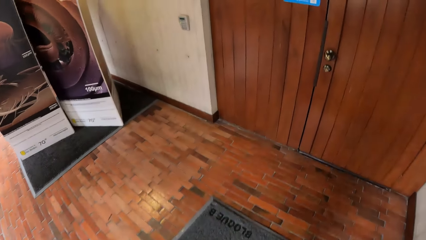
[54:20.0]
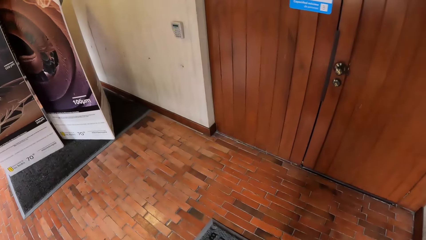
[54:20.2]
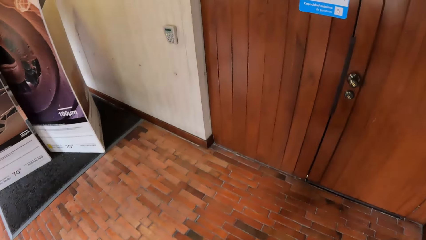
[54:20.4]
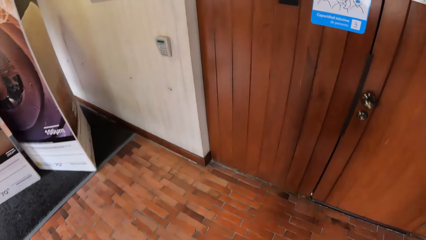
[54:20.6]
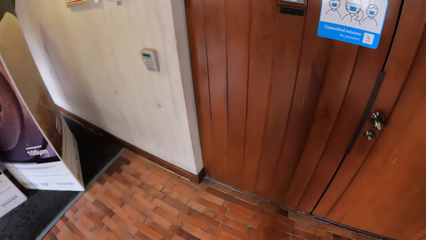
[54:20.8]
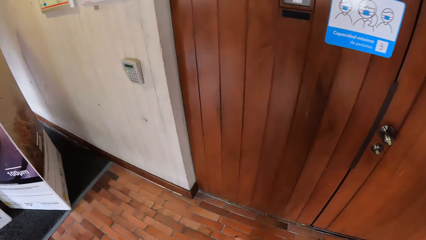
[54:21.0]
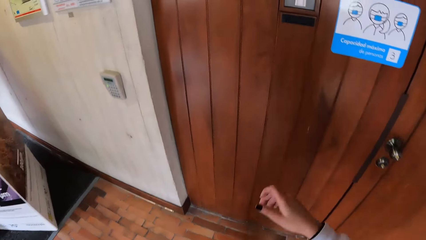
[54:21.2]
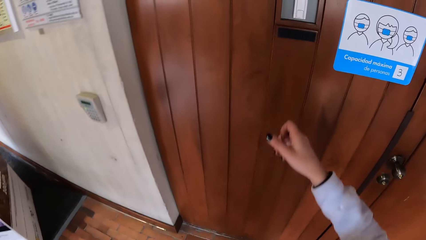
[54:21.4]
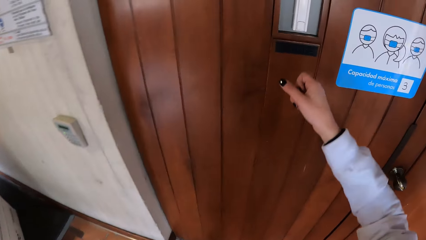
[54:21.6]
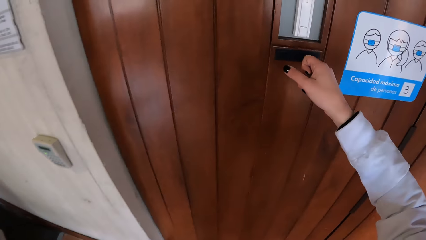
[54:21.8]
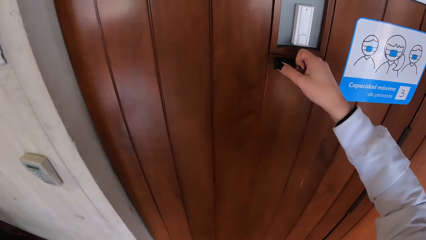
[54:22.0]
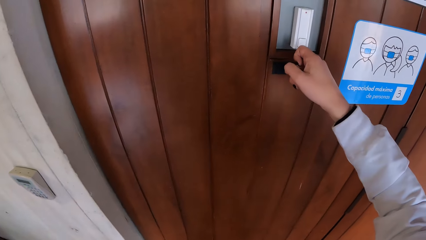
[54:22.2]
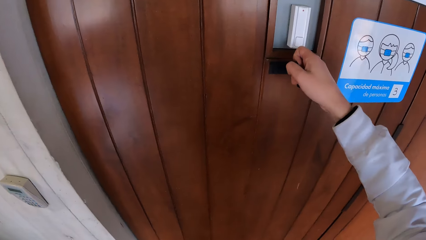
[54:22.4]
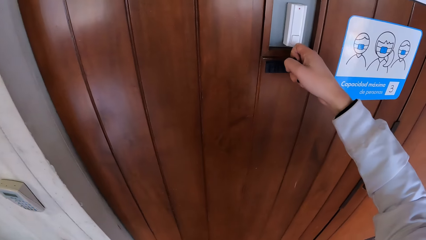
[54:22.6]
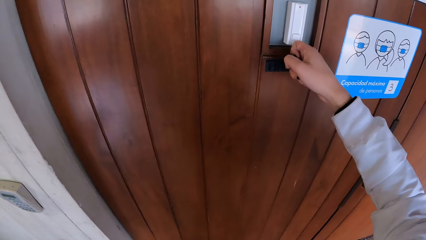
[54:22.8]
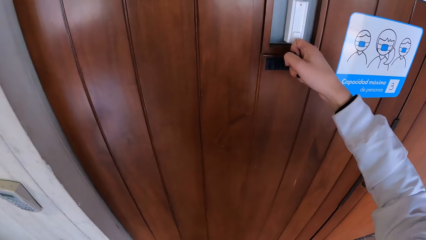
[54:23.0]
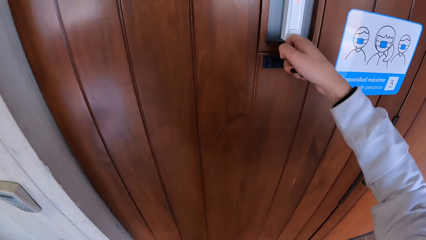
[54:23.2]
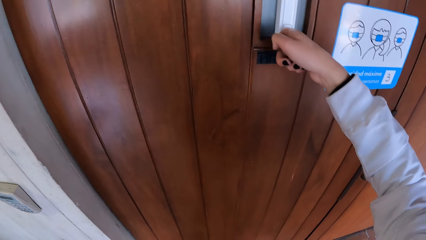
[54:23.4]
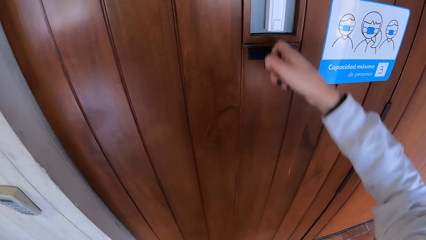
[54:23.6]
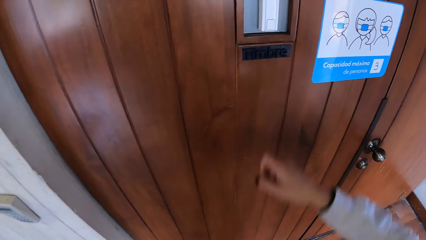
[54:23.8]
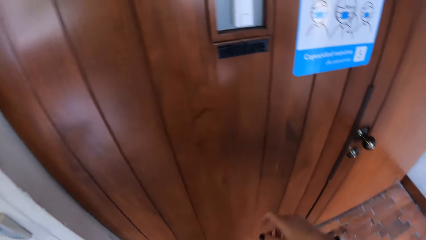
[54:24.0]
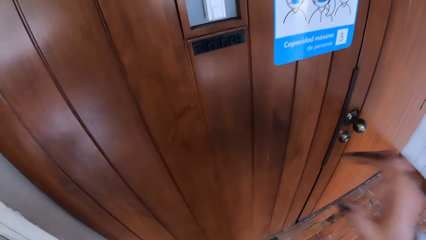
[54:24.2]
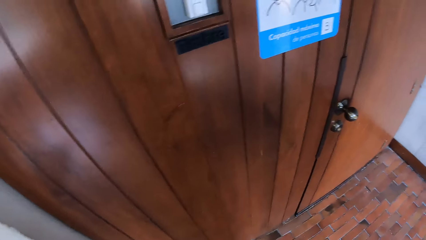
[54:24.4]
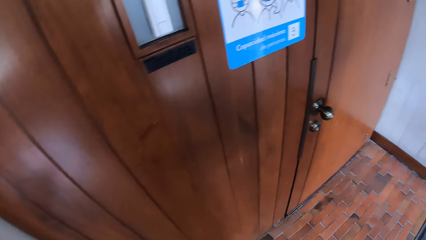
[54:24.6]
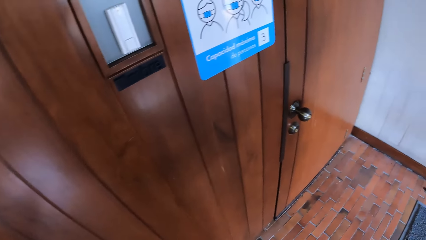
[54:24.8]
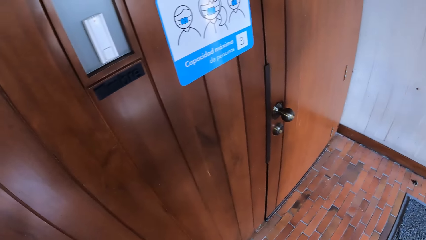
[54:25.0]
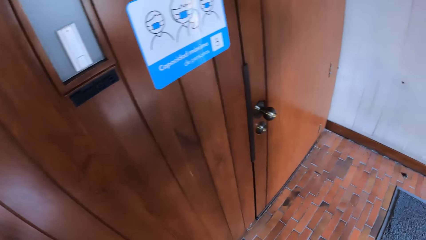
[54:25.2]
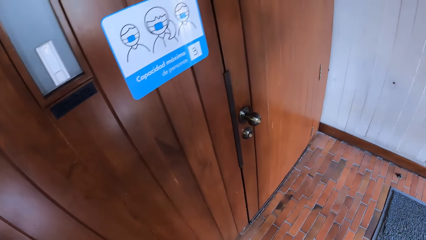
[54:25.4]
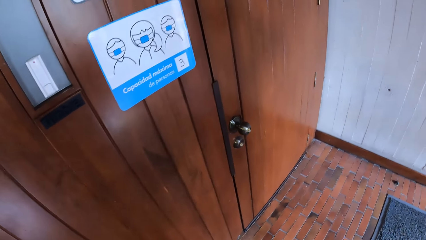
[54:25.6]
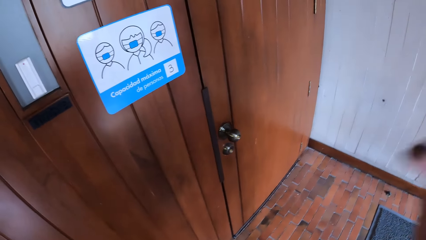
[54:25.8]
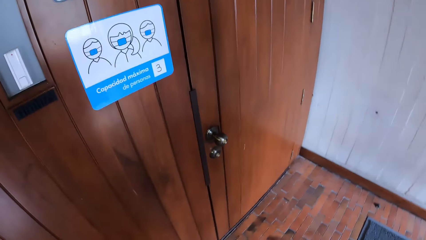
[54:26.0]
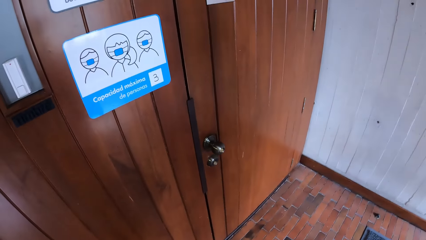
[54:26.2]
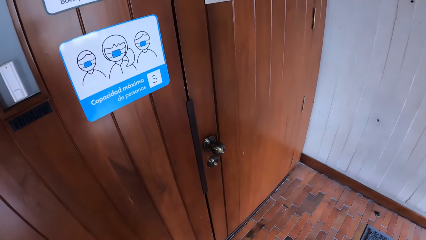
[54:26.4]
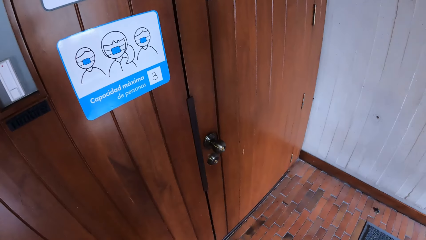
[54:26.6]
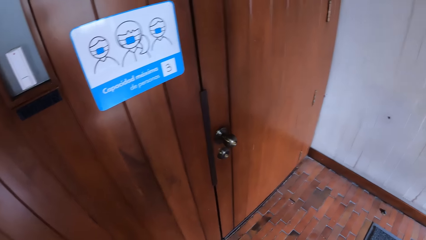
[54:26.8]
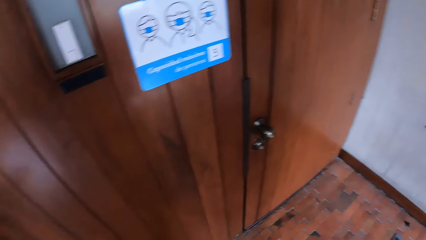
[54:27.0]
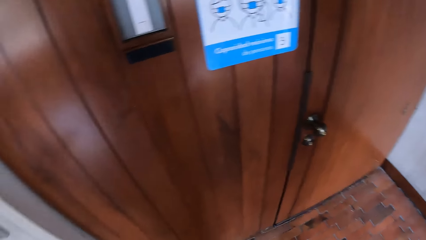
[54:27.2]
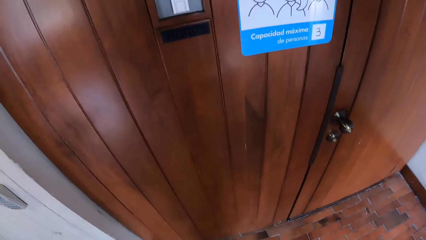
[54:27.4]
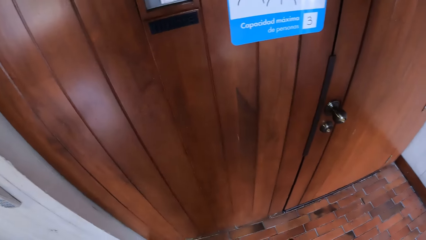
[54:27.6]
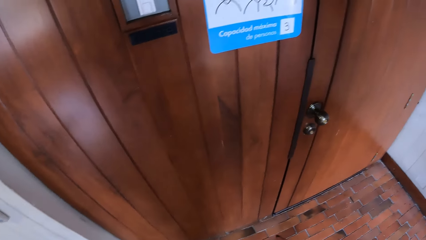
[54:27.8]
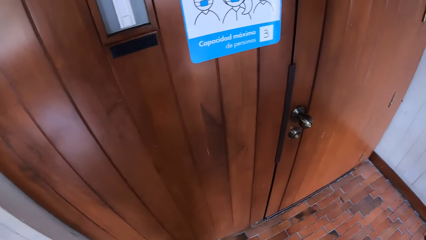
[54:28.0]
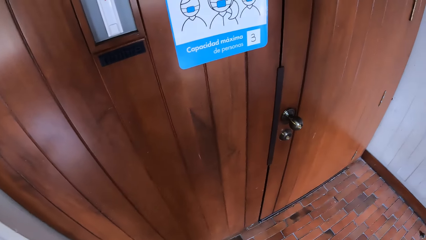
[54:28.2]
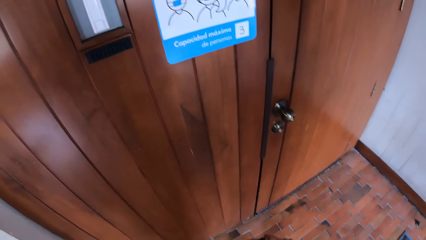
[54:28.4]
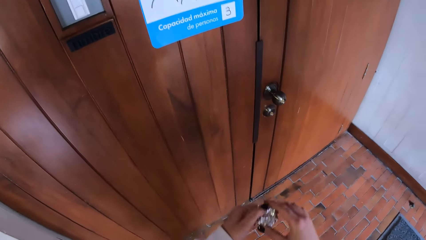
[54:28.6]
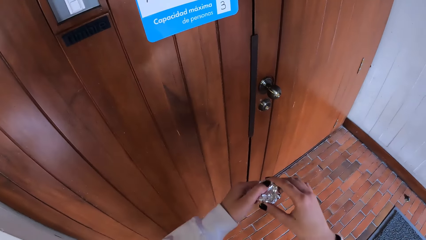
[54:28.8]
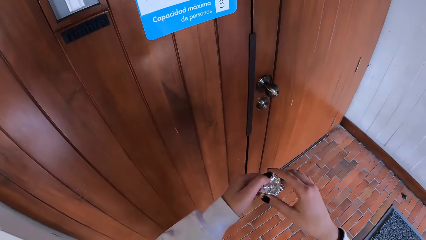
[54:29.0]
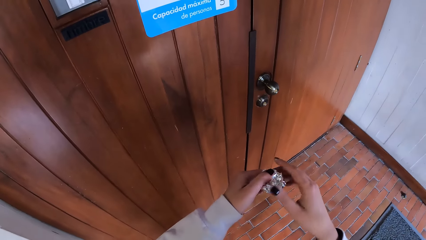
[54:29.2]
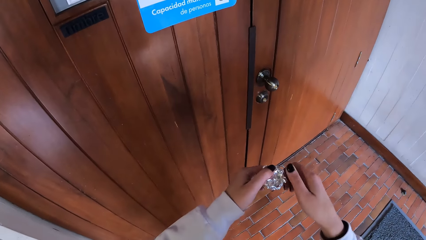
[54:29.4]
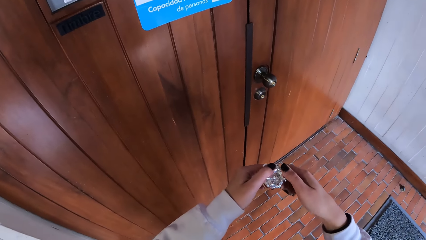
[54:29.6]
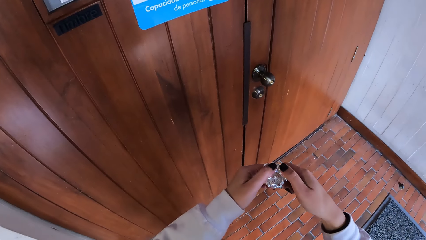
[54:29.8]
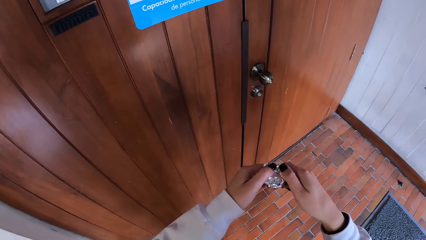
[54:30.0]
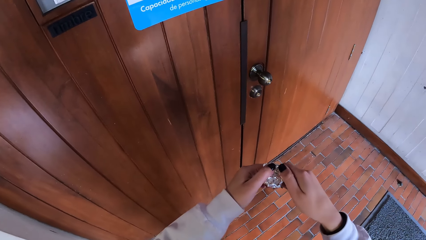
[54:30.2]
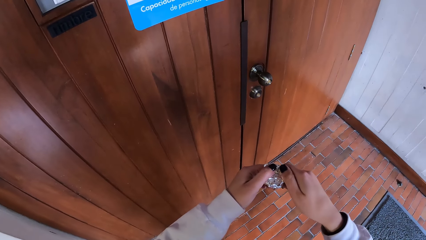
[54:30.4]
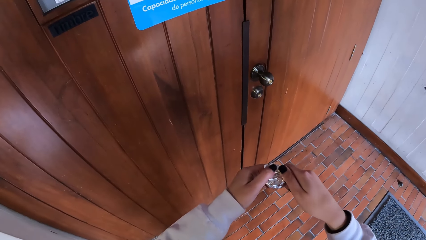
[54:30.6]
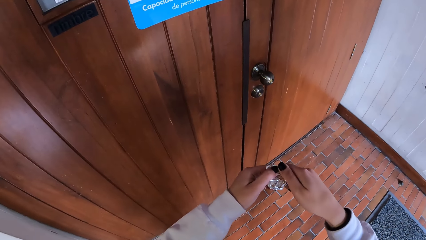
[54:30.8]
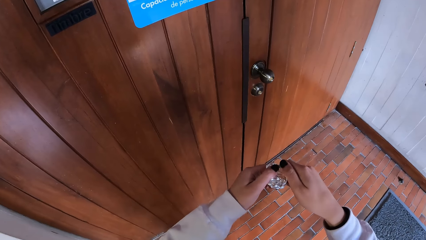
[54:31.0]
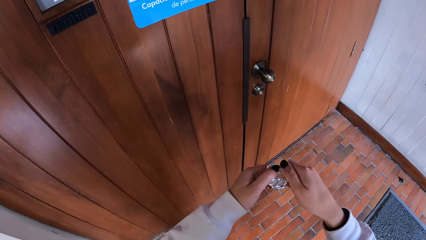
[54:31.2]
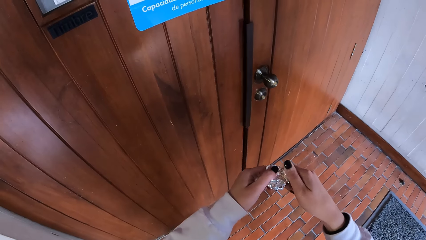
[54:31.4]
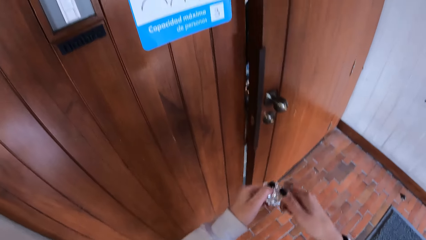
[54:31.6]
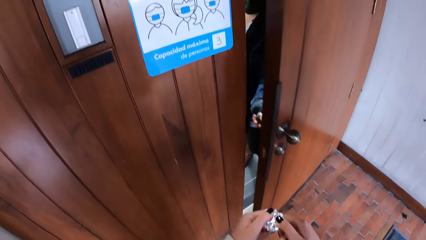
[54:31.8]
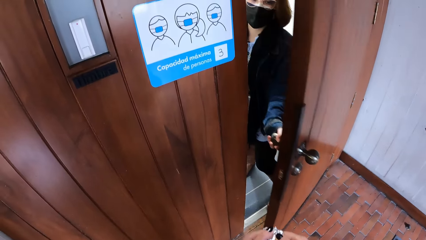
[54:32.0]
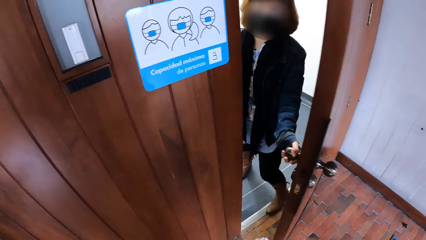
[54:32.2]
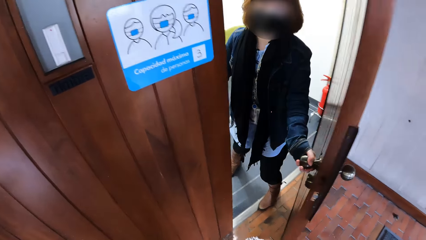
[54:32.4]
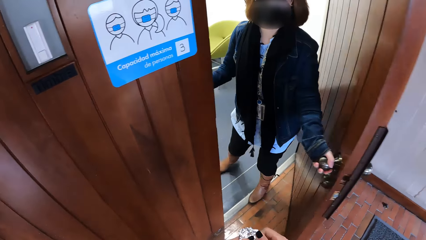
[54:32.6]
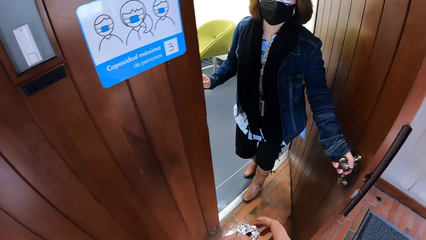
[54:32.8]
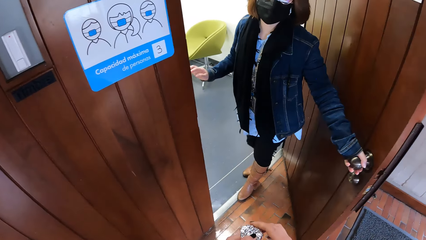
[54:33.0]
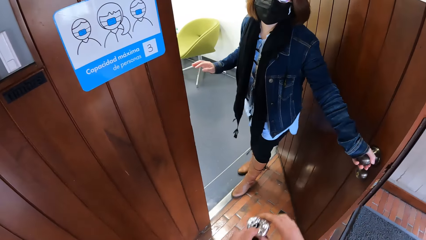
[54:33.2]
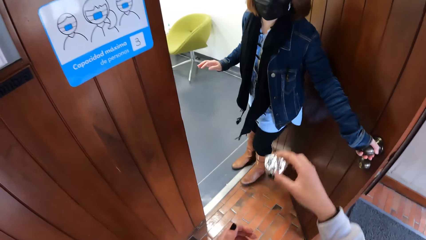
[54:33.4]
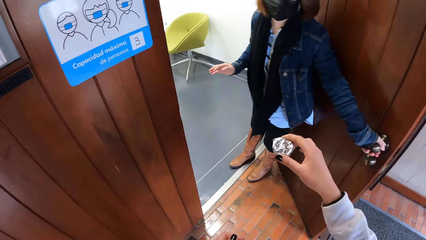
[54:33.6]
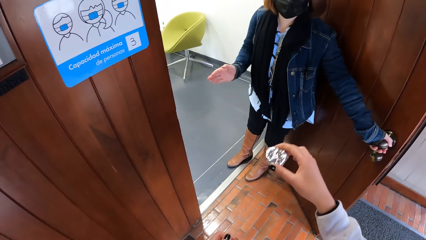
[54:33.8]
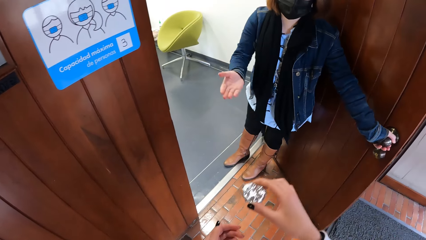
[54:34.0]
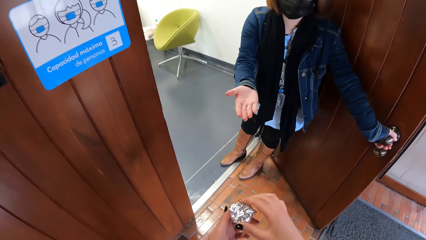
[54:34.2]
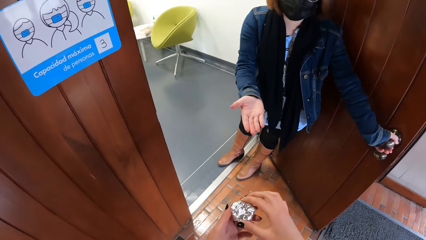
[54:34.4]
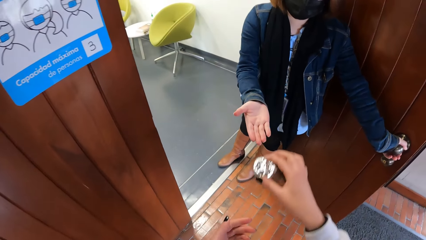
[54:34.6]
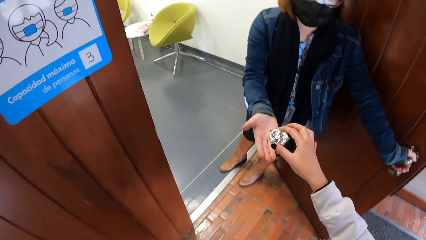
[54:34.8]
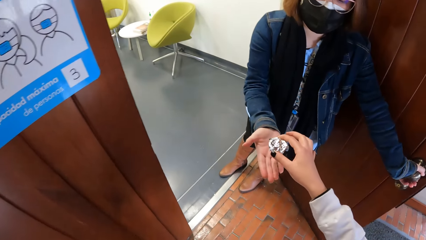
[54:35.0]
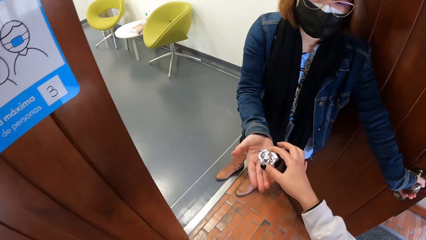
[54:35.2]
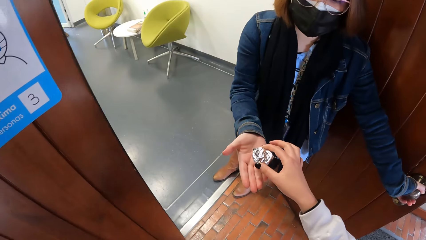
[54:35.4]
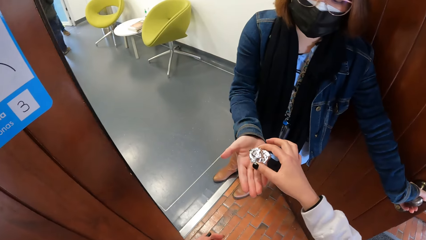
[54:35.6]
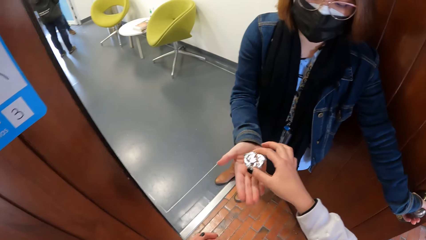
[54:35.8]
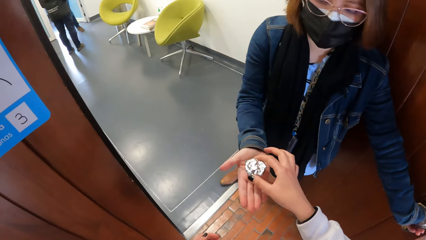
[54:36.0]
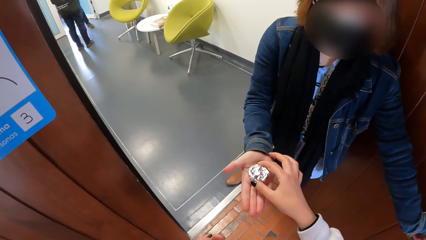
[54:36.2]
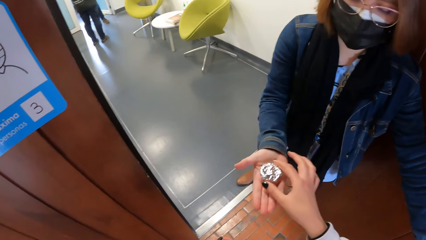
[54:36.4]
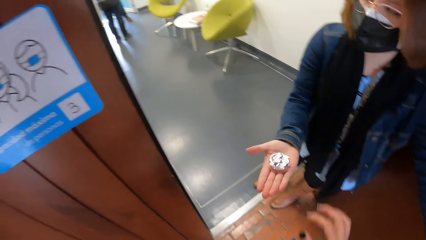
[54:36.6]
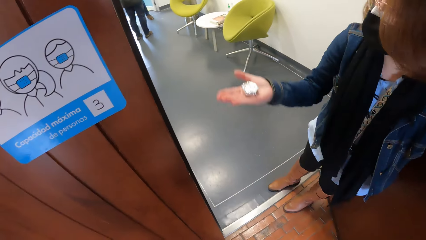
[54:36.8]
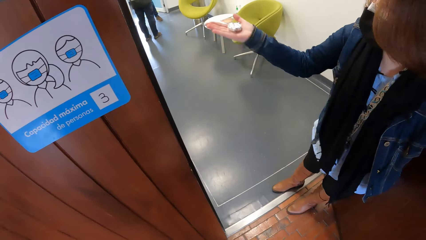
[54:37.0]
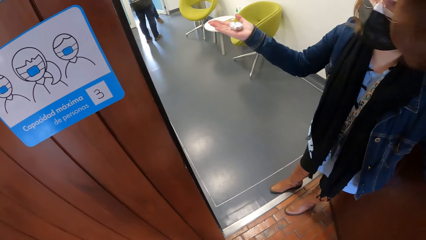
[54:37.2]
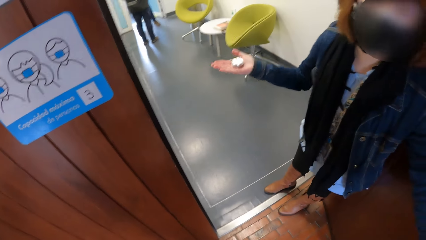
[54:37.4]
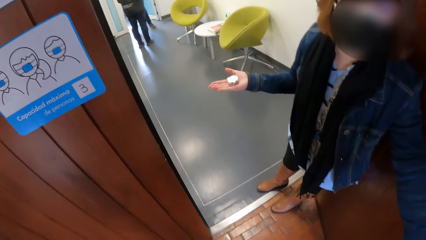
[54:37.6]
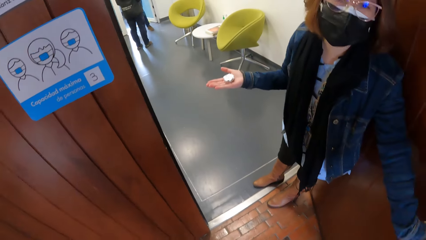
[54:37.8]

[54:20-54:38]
The camera wearer presses a door bell on a door with her right hand. She holds a wrapped foil paper with both hands. She presses the wrapped foil paper with her right hand. A woman opens the door with her left hand. The camera wearer converses with the woman. She hands the woman the wrapped foil paper with her right hand.
